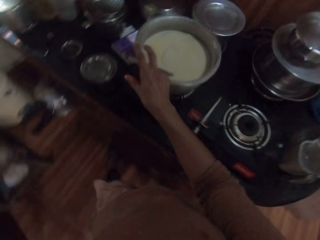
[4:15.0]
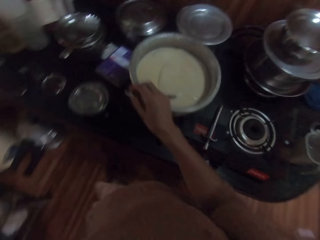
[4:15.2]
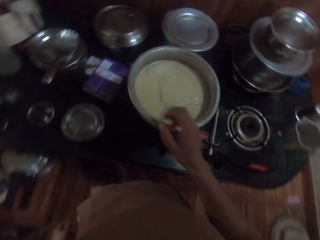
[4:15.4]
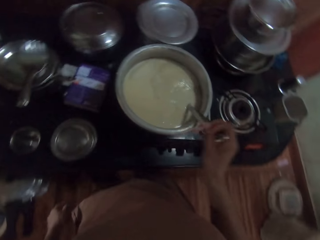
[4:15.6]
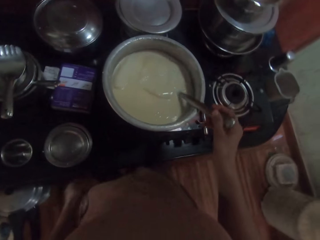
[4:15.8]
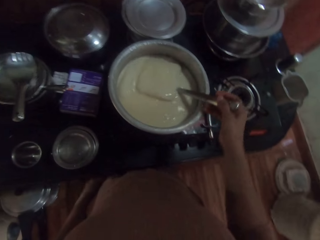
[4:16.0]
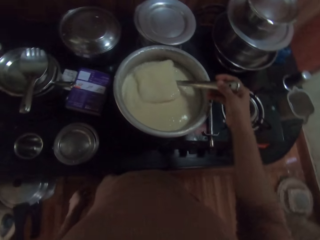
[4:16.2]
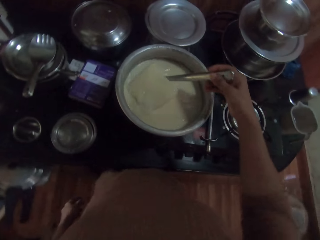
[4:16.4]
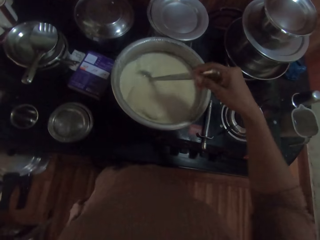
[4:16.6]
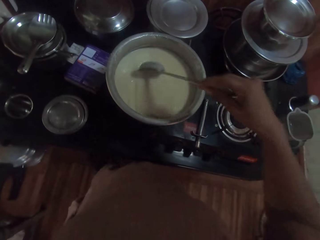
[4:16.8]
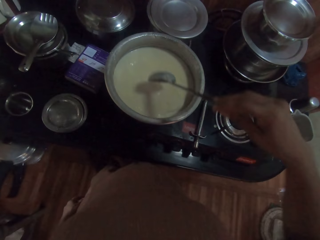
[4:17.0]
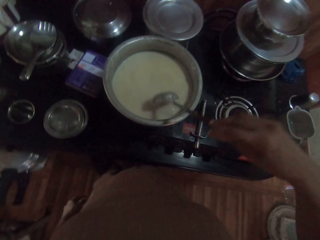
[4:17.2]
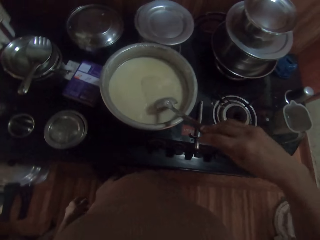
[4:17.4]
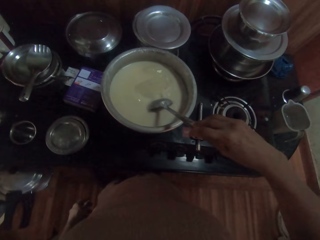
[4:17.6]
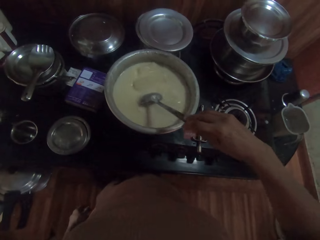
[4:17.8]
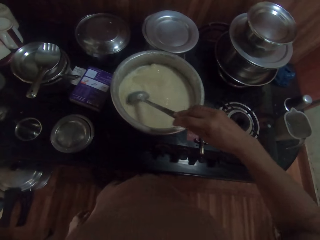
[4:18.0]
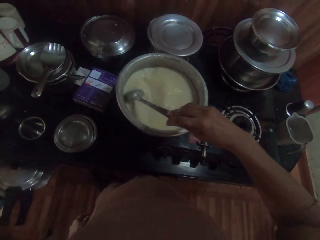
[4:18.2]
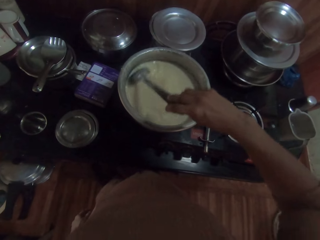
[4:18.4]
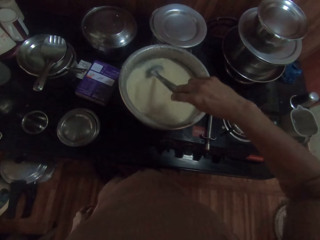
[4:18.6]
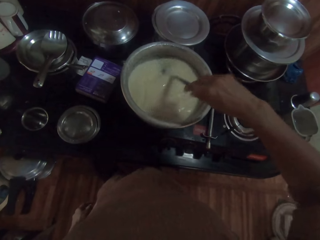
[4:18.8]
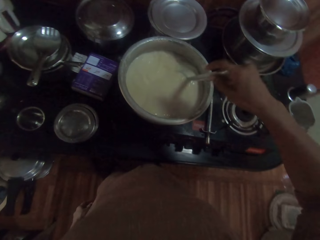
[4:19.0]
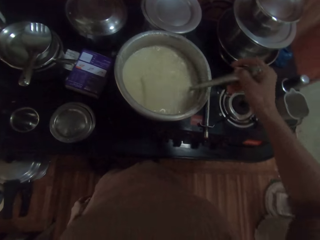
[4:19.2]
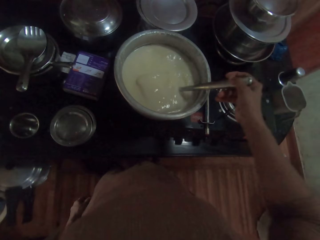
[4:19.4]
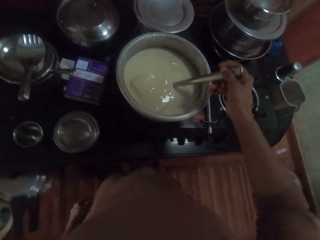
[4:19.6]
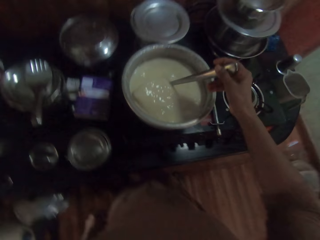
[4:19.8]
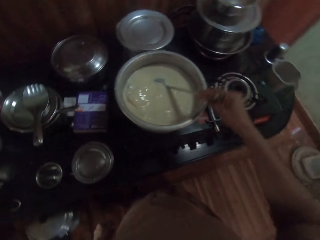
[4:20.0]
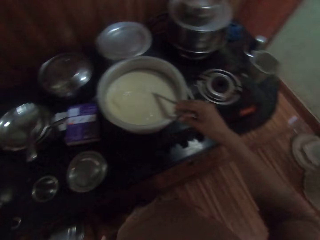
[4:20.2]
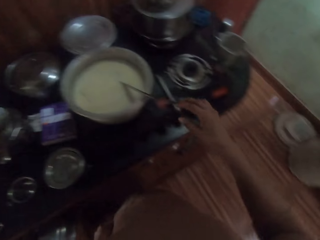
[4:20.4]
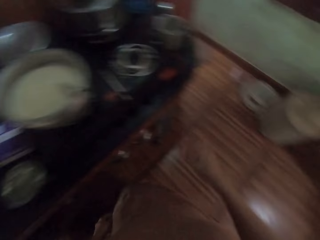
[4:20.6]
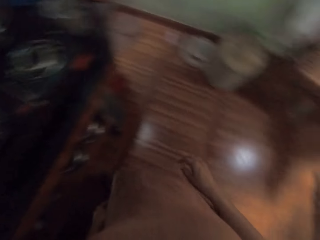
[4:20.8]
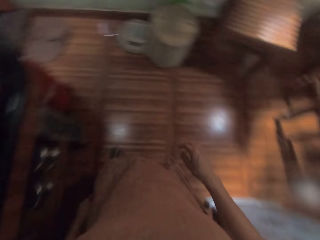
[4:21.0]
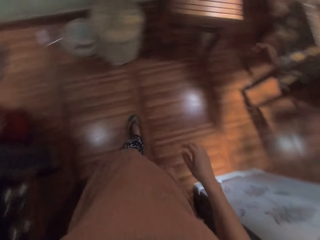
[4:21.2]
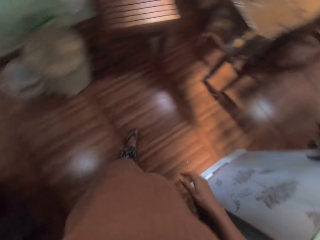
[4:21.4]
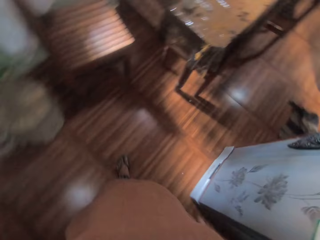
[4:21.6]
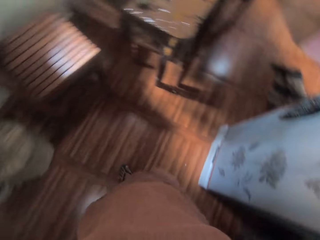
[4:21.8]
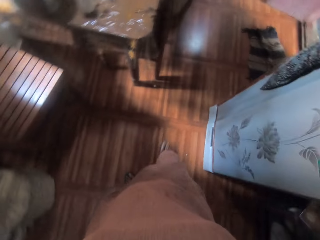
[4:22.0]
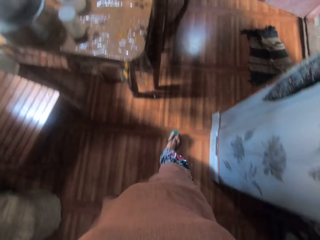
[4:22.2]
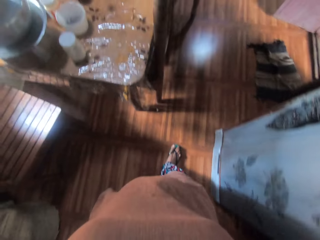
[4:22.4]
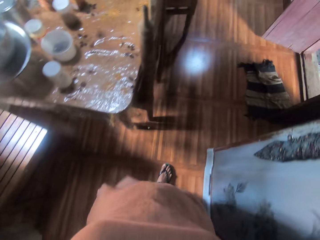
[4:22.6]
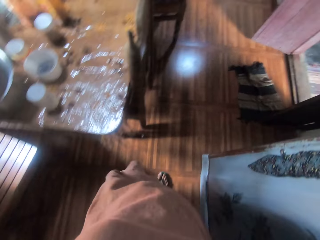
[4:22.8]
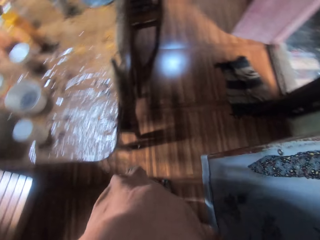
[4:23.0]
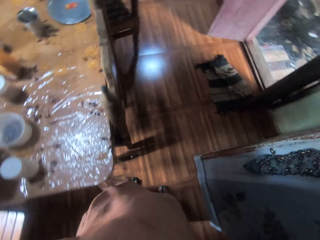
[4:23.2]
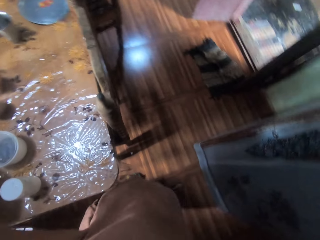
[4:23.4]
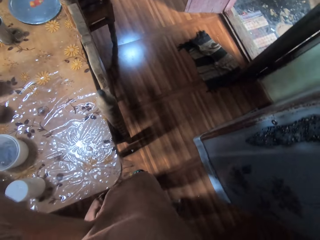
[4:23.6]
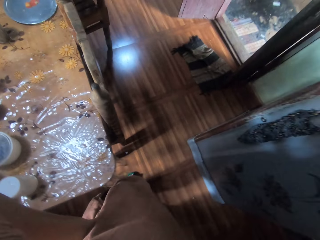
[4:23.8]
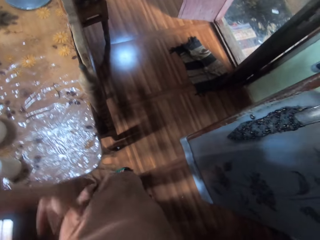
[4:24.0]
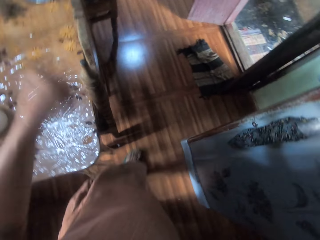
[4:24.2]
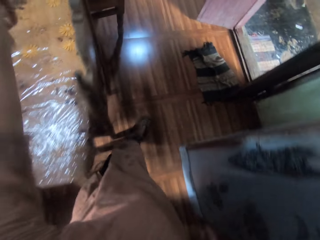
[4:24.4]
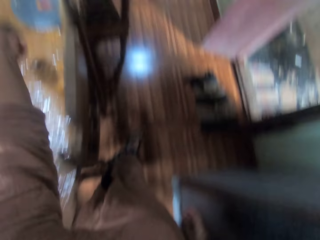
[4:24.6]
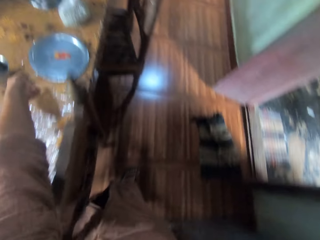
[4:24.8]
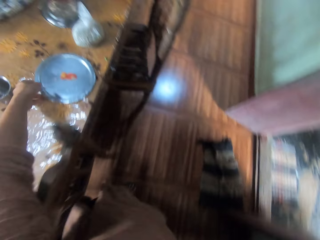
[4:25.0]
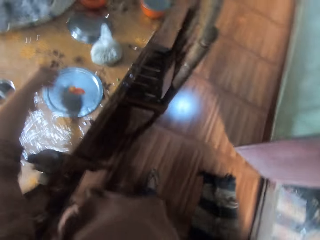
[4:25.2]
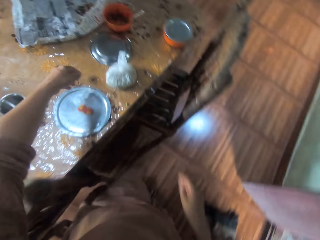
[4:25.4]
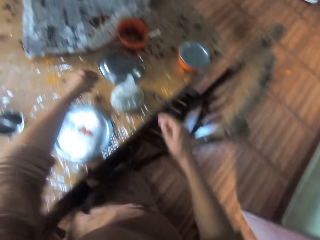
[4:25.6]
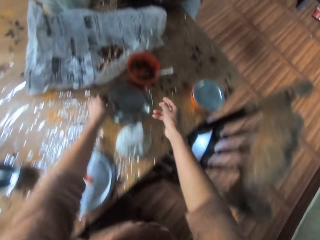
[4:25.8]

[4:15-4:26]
The camera wearer picks up the spoon in the pot of milk on the gas stove with her right hand. She stirs the milk in the pot with the spoon in her right hand. She drops the spoon in her right hand in the pot of milk on the gas stove. She walks to the table in the house.

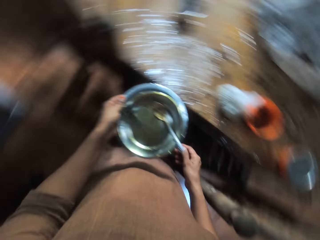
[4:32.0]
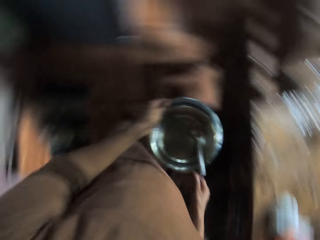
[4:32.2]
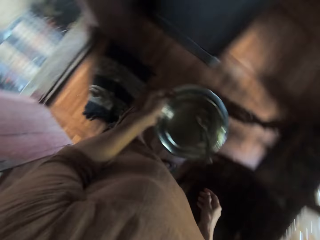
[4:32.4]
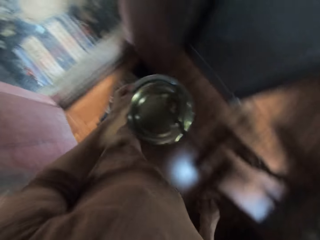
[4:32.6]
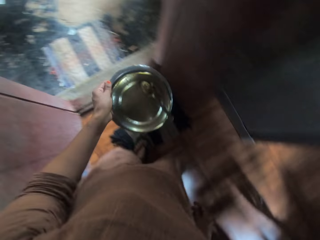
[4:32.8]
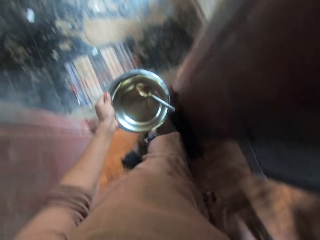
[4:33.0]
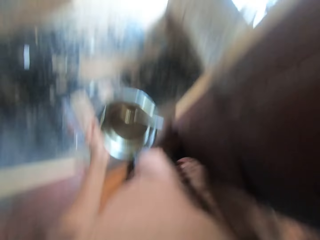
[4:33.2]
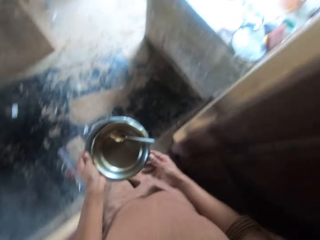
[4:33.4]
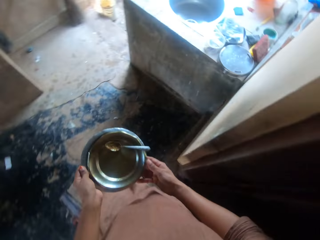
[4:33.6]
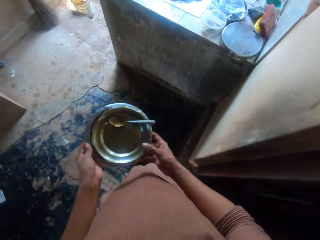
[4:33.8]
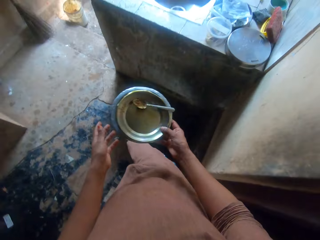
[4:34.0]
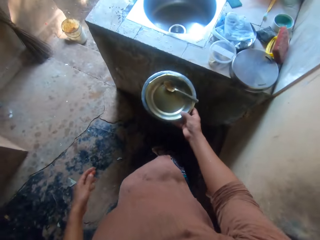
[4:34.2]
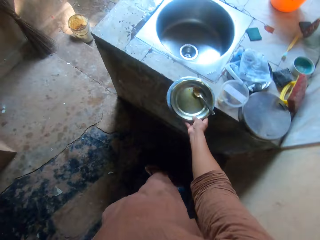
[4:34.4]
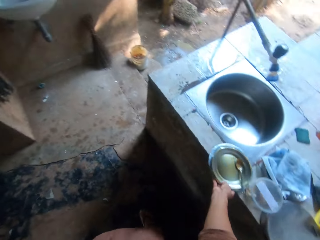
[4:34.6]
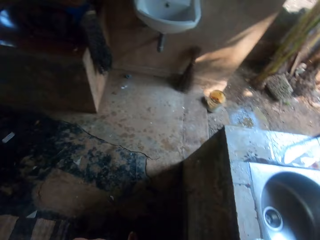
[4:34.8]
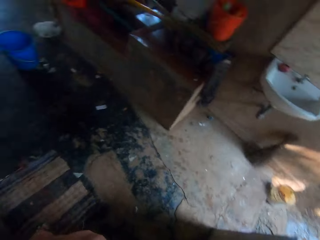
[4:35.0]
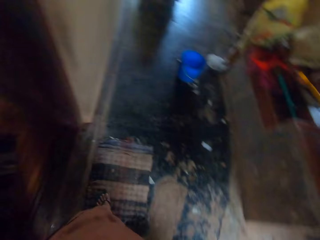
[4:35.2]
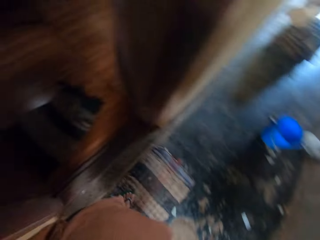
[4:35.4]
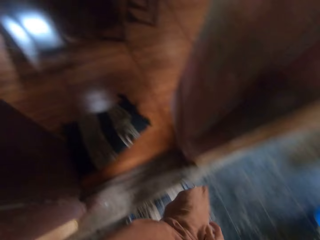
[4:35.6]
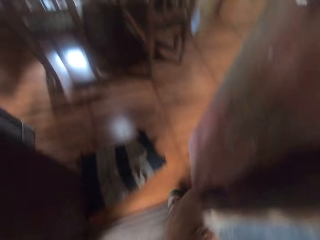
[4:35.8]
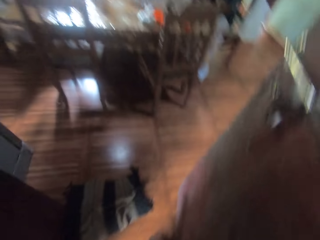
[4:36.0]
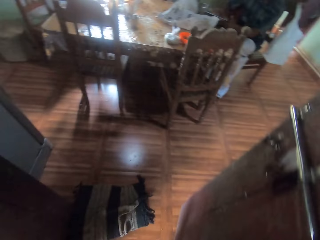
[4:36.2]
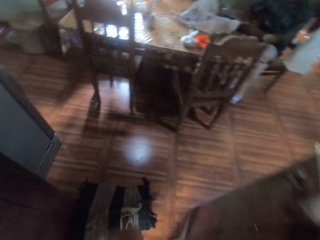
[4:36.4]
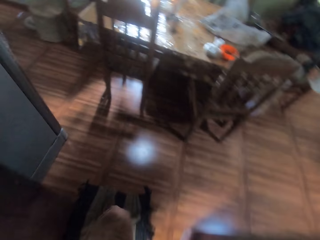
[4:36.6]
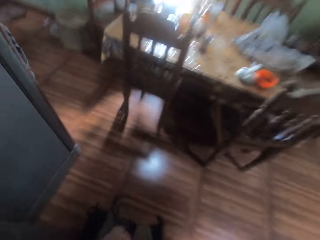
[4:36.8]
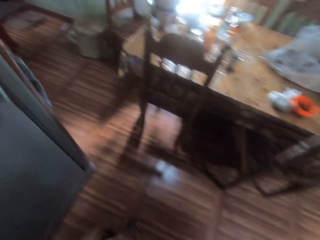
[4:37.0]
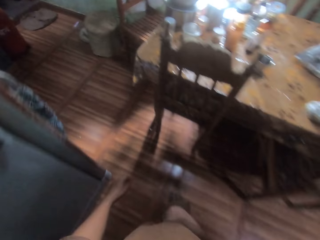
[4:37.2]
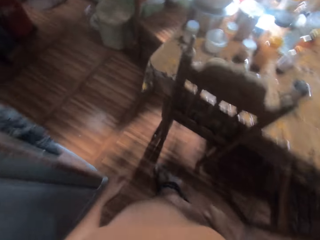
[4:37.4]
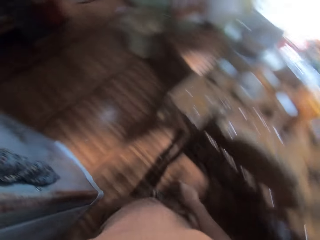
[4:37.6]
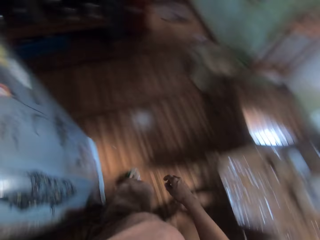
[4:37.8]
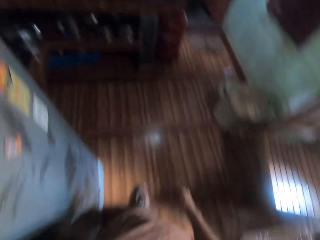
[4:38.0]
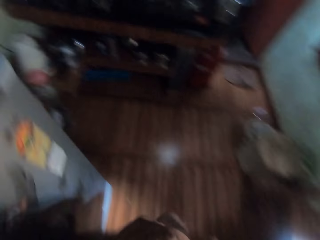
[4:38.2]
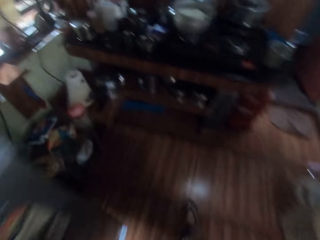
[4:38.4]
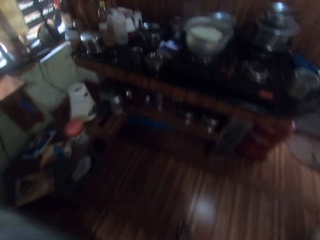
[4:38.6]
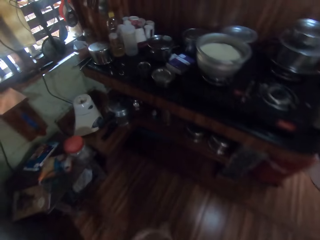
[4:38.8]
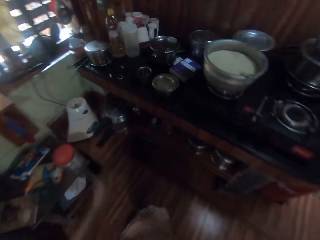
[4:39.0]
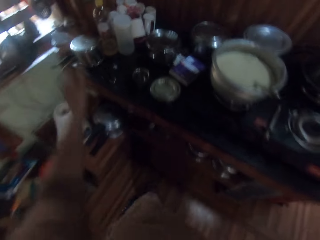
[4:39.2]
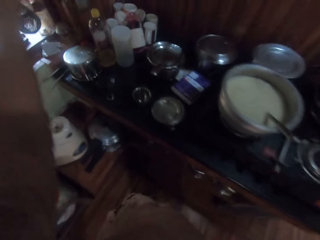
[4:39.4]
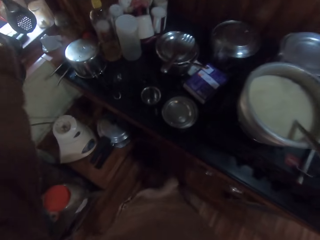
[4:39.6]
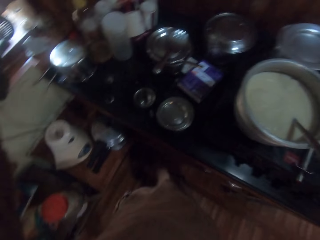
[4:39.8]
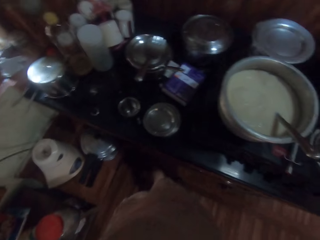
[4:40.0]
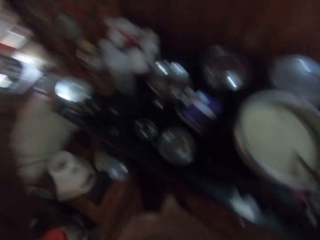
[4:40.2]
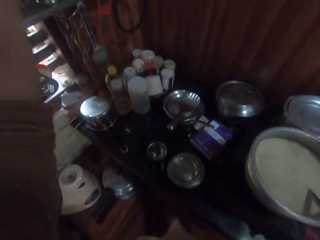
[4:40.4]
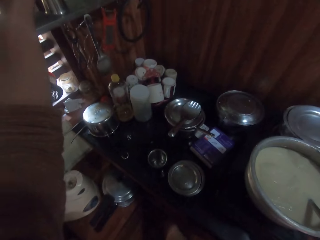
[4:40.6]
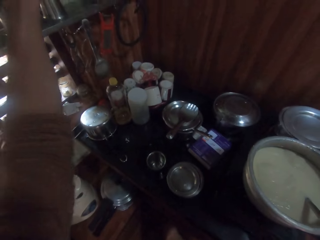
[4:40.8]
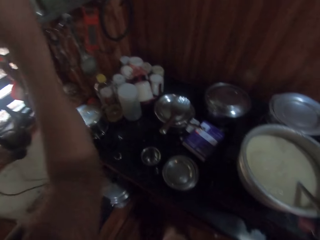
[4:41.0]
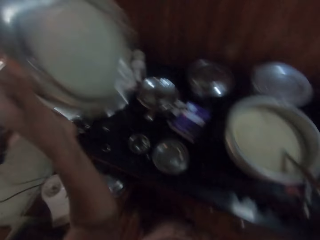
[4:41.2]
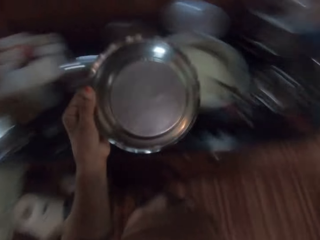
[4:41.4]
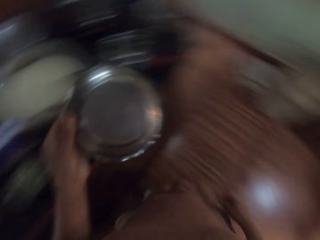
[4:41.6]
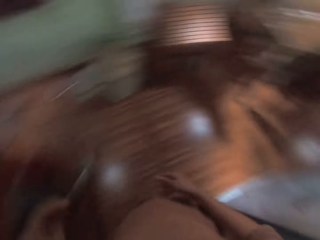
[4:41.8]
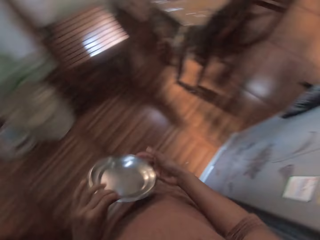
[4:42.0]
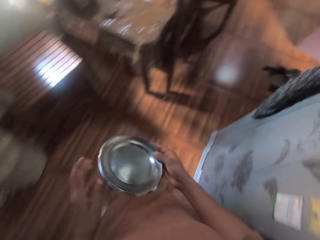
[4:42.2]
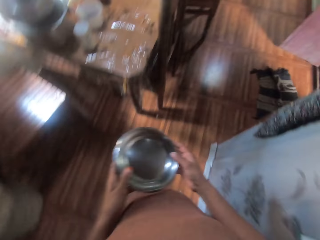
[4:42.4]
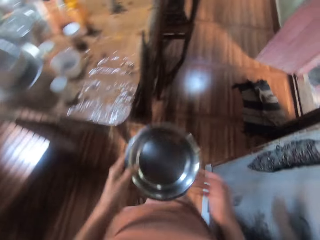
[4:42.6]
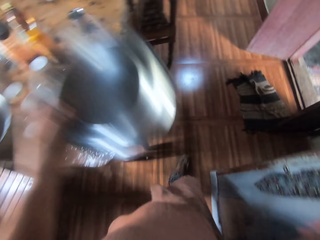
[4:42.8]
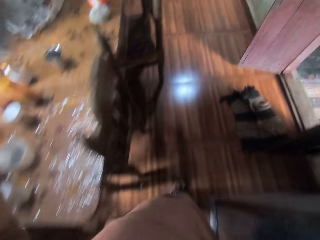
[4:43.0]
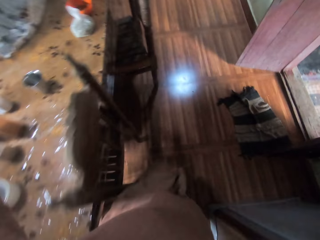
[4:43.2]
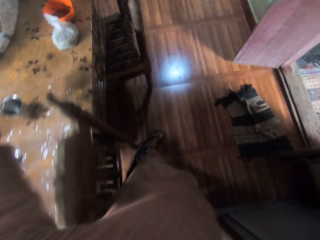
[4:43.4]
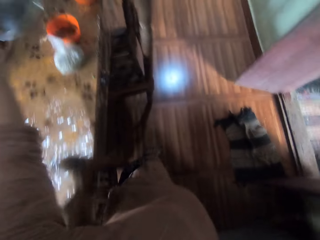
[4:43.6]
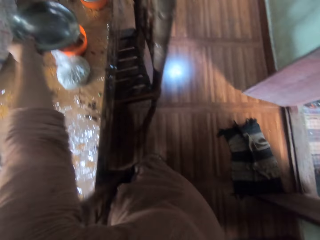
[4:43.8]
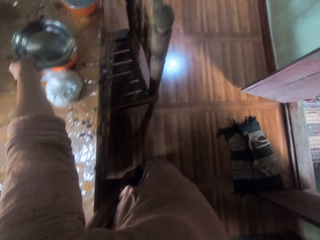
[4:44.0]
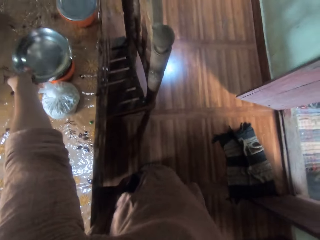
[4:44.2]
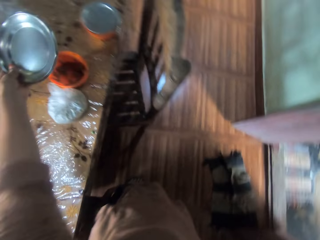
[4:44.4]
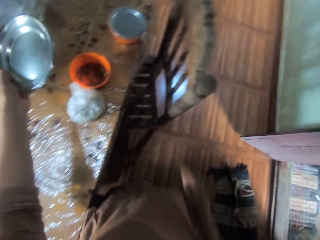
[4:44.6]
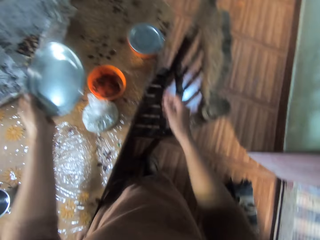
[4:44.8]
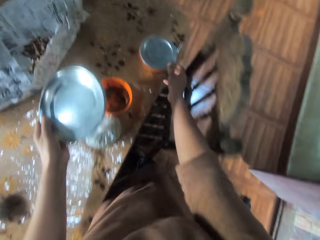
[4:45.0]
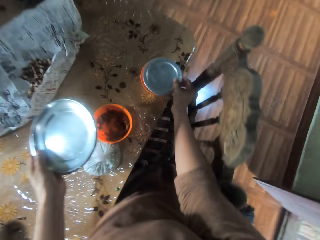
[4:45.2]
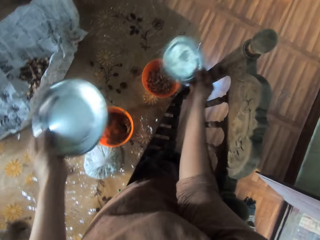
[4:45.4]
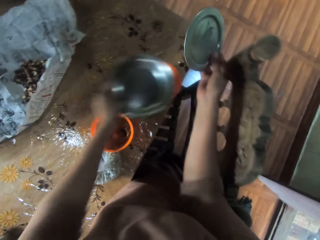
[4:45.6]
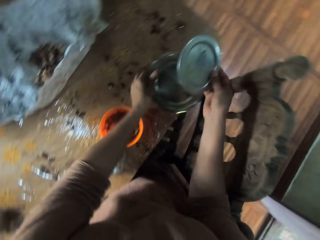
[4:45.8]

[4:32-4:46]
The camera wearer walks to the countertop outside the kitchen. She passes the lids from her left hand to her right hand. She puts the lids or bowl in her right hand on the countertop. She walks back to the kitchen in the house. She picks up a plate or tray on the wall shelf with her left hand. She walks to the table. She adjusts the plate in her left hand with both hands. She puts the plate in her left hand on the plate on the table. She removes a lid on a container on the table with her right hand. She picks up a plate from a bowl on the table with her right hand.
